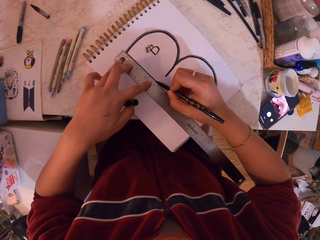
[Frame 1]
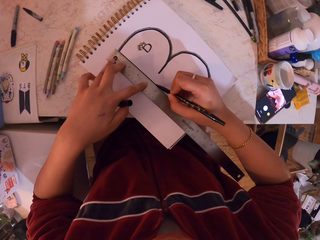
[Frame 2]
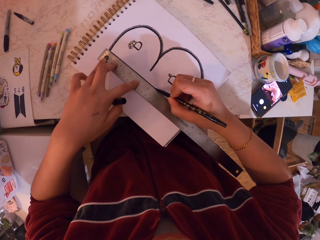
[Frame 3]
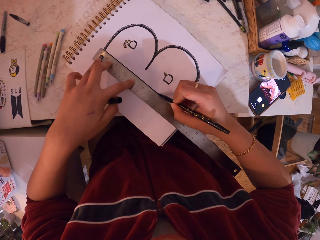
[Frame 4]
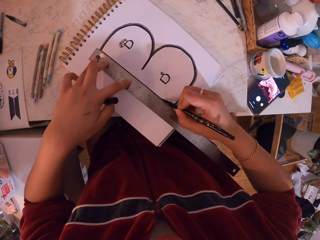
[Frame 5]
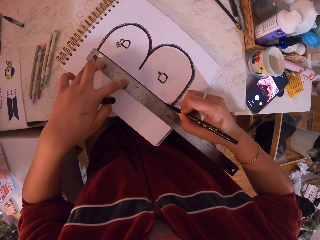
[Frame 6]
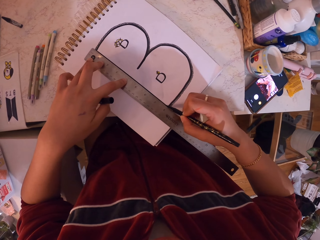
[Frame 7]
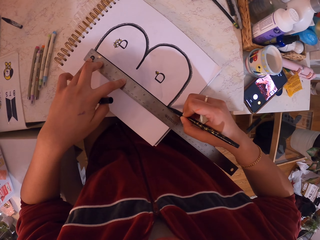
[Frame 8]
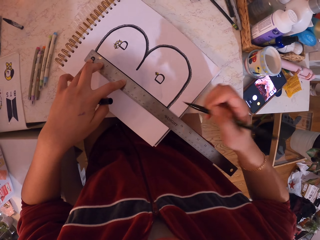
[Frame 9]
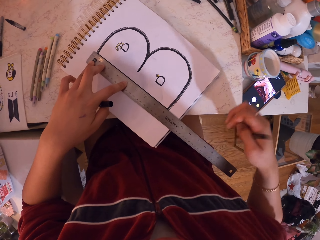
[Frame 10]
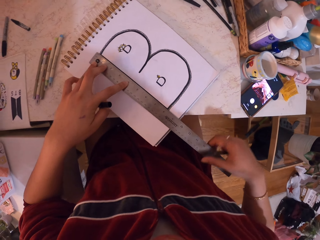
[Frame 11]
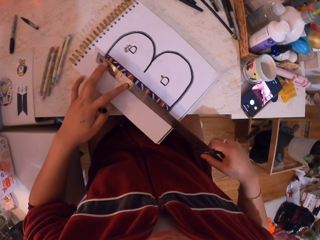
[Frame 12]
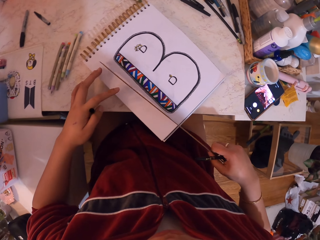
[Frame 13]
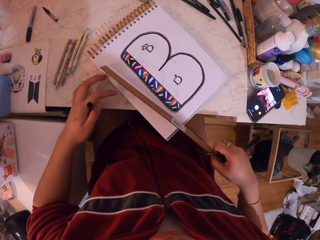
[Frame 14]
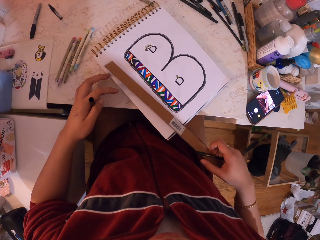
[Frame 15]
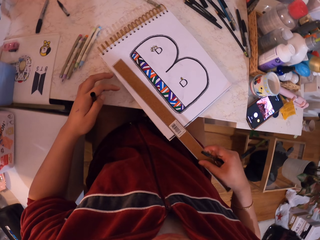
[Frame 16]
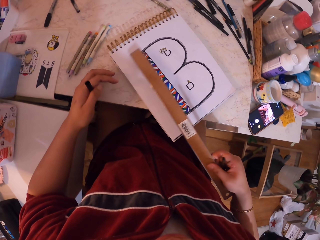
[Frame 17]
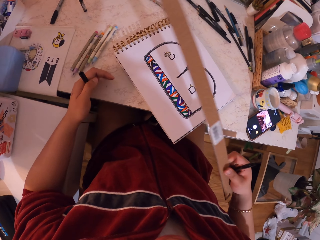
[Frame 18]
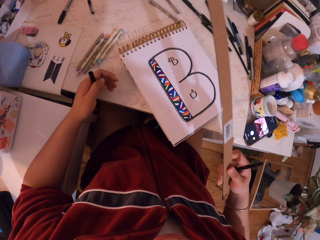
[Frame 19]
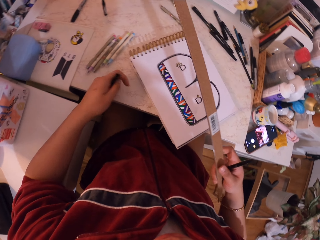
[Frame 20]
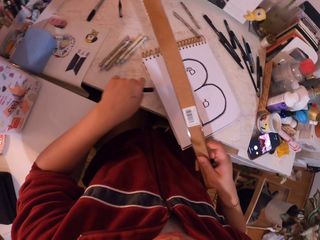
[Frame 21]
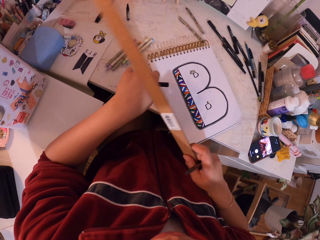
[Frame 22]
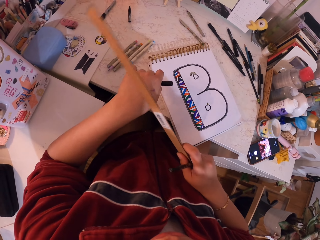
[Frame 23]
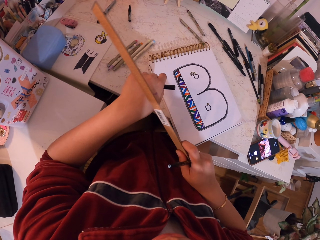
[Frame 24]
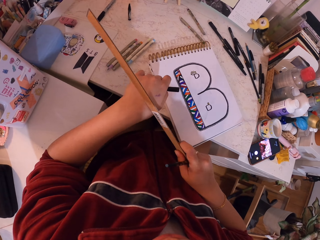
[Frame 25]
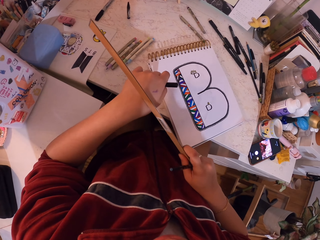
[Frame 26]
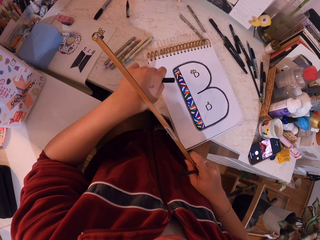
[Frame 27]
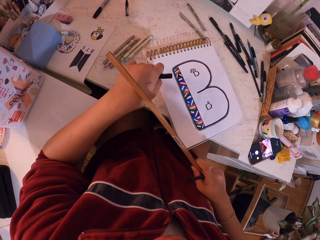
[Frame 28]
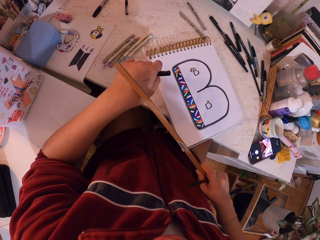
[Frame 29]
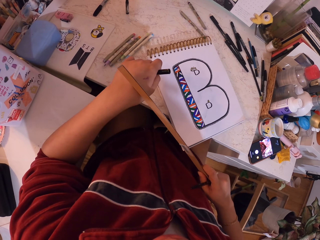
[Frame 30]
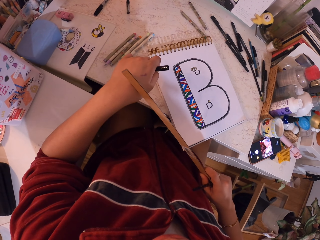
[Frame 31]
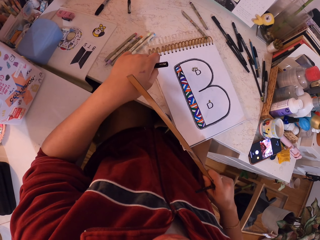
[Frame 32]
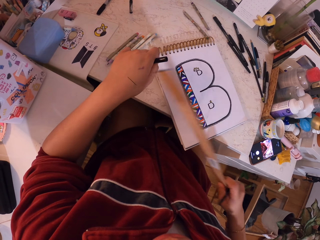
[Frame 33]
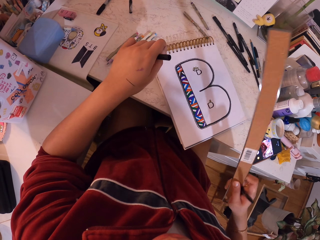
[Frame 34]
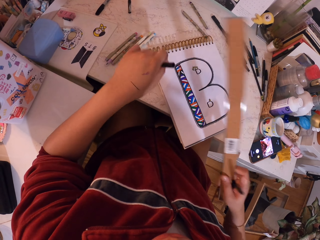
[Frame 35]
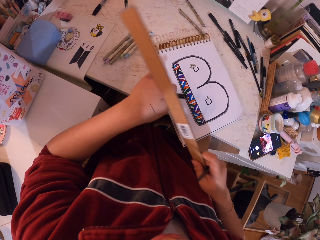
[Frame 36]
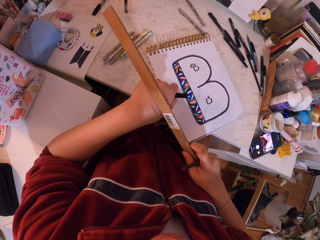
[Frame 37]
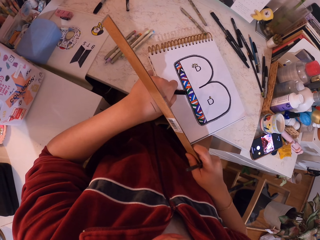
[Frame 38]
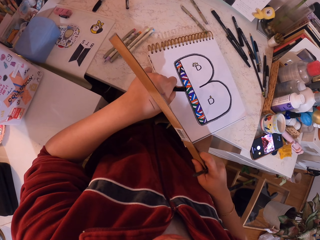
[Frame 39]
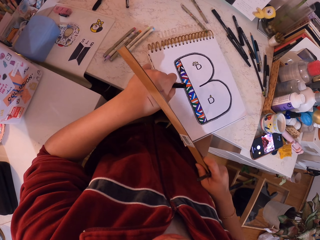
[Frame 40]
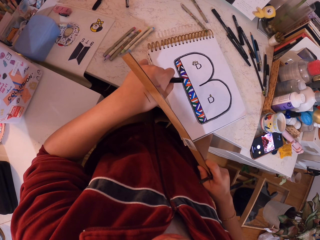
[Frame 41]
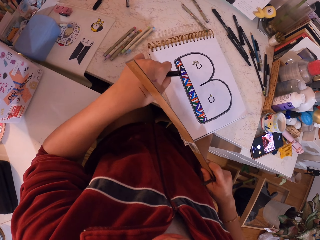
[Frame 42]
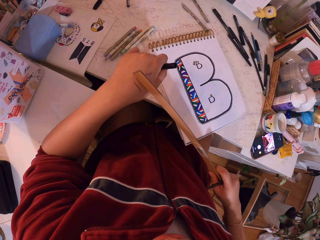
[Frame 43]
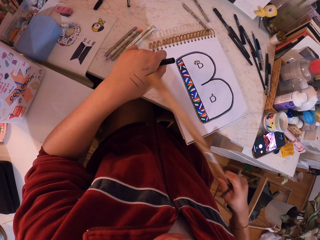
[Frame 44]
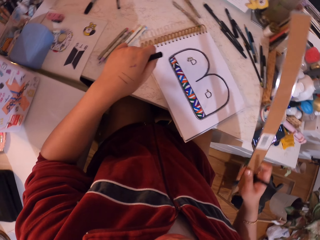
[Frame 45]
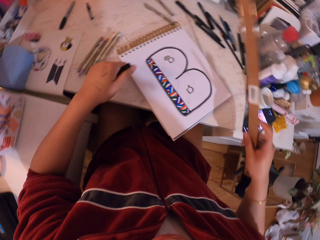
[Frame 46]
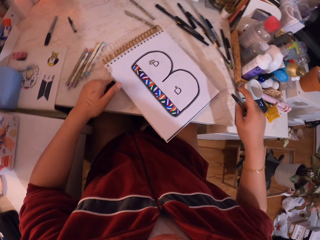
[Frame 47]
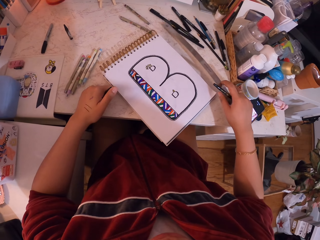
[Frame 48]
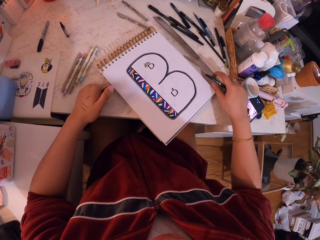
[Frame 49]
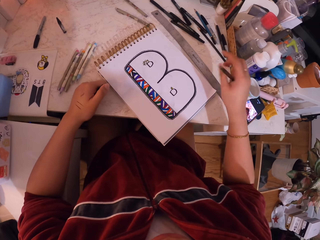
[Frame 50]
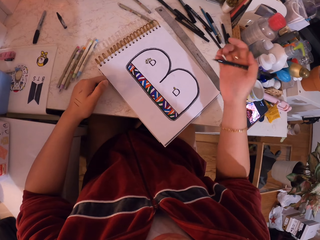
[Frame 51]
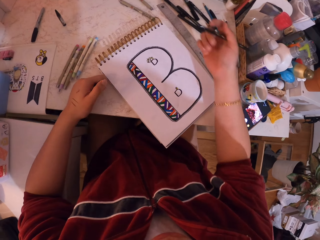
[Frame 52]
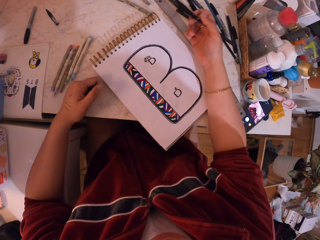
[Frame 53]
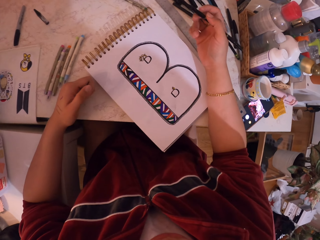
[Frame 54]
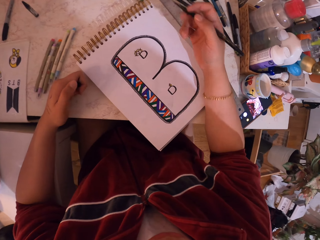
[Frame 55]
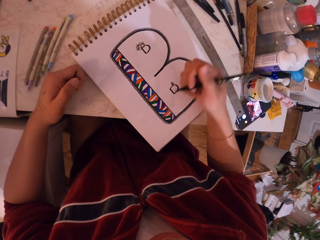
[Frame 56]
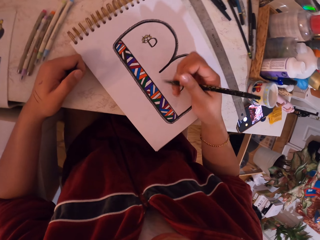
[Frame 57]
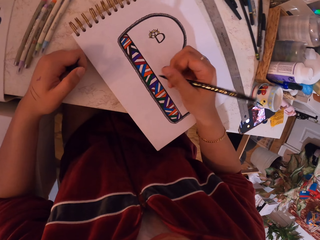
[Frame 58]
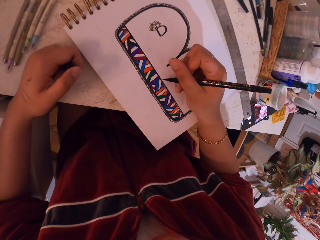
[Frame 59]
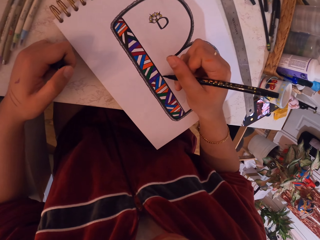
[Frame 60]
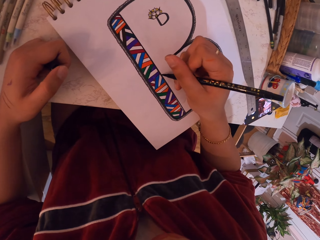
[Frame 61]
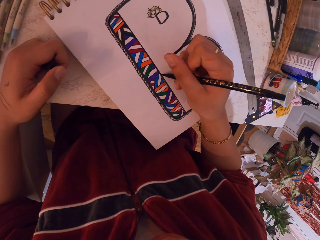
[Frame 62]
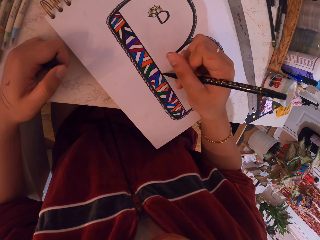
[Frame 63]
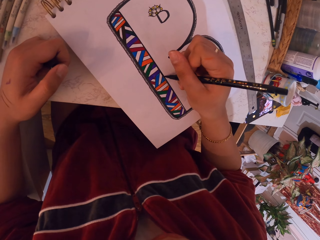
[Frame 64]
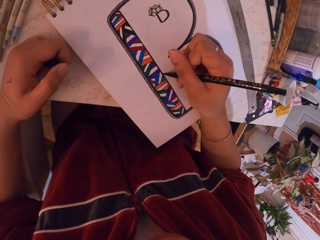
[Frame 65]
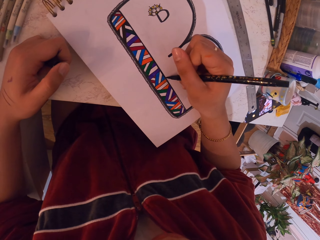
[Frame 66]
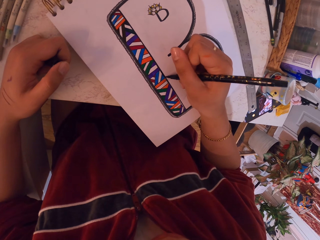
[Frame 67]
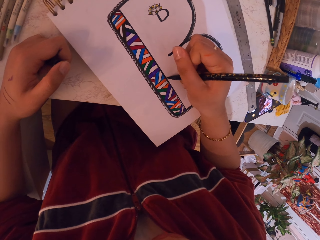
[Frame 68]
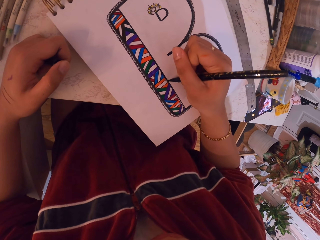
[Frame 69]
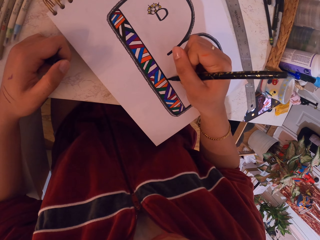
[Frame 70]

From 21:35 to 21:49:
The camera wearer lifts the ruler. They rub the ruler on the hand. They rub it again. They put the ruler on the table. They draw with the pen.

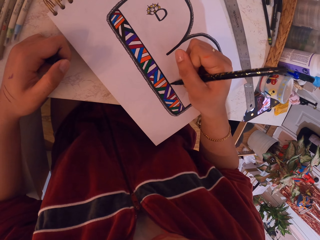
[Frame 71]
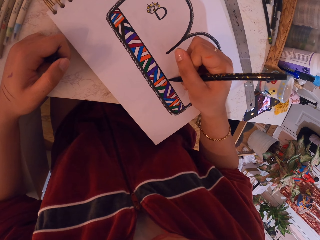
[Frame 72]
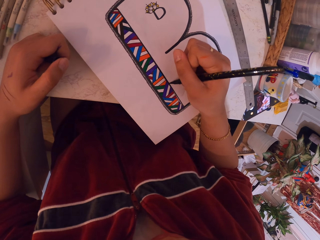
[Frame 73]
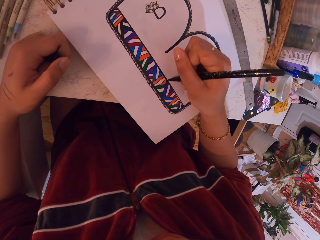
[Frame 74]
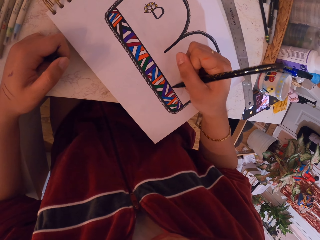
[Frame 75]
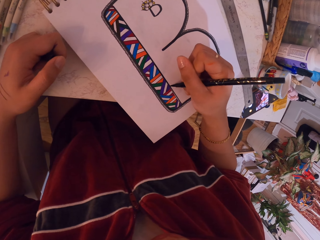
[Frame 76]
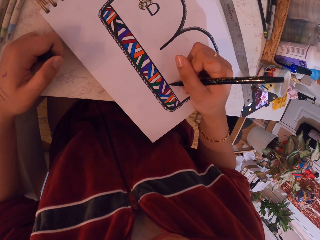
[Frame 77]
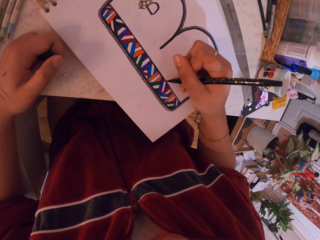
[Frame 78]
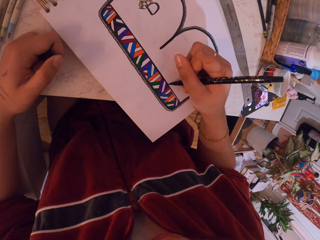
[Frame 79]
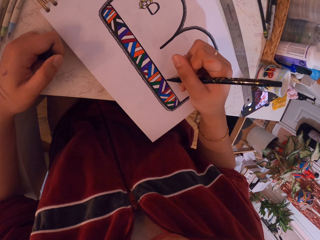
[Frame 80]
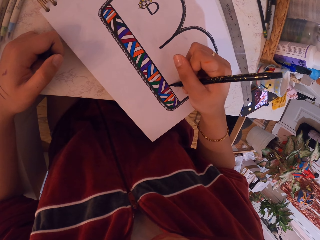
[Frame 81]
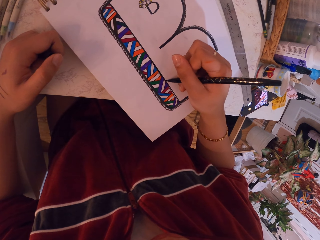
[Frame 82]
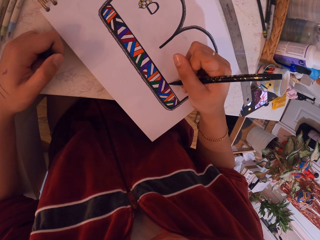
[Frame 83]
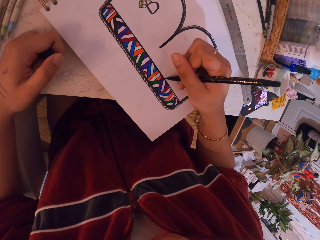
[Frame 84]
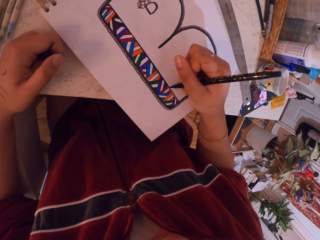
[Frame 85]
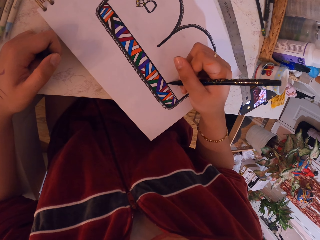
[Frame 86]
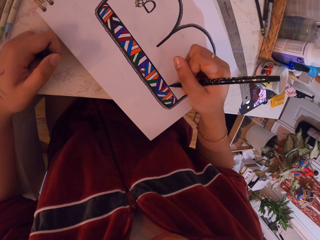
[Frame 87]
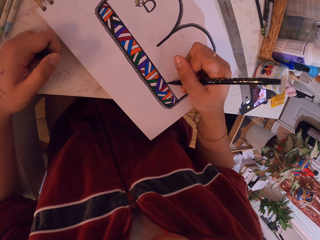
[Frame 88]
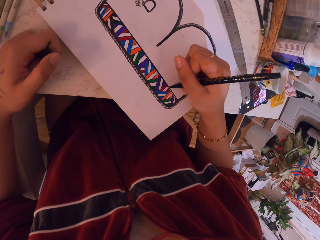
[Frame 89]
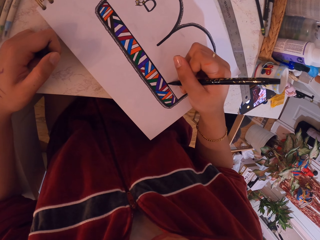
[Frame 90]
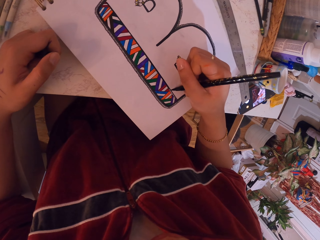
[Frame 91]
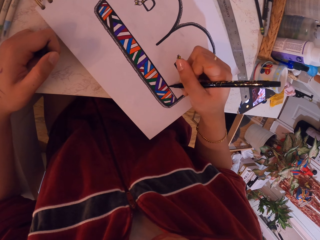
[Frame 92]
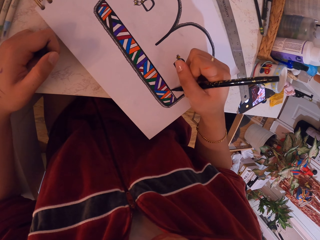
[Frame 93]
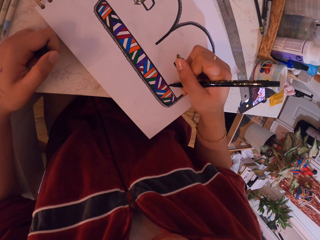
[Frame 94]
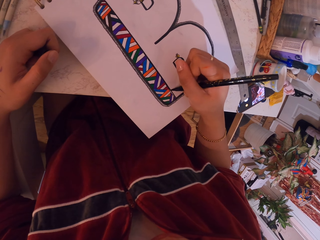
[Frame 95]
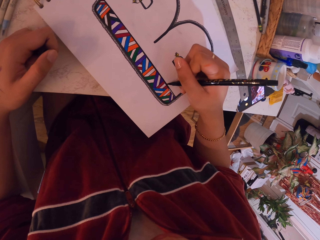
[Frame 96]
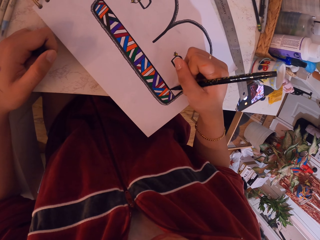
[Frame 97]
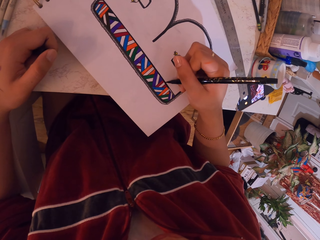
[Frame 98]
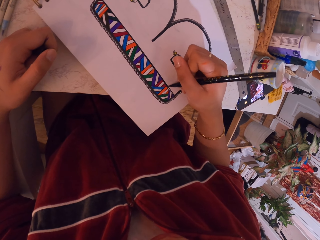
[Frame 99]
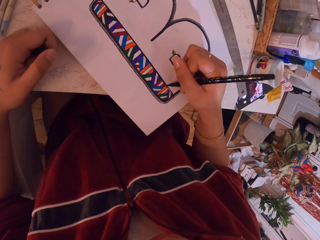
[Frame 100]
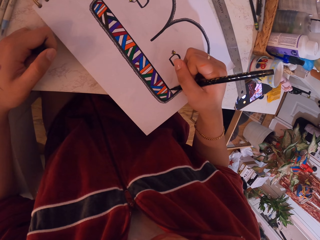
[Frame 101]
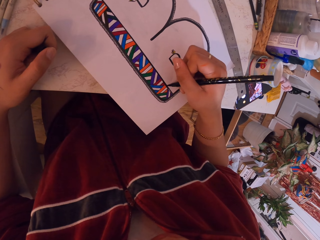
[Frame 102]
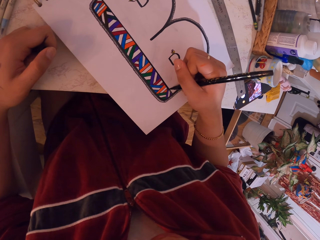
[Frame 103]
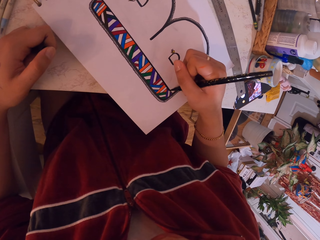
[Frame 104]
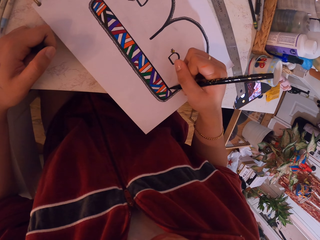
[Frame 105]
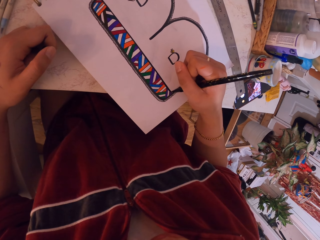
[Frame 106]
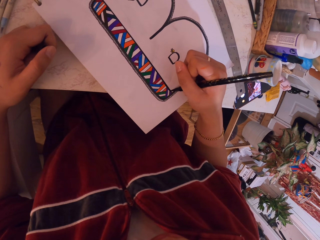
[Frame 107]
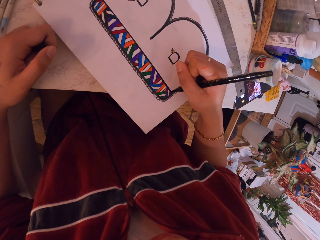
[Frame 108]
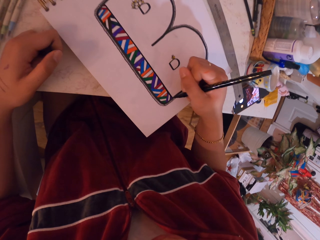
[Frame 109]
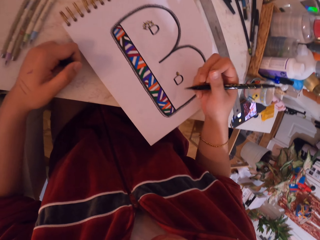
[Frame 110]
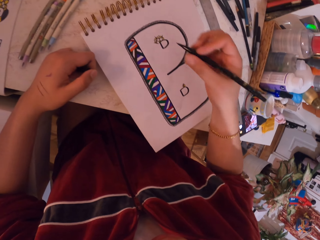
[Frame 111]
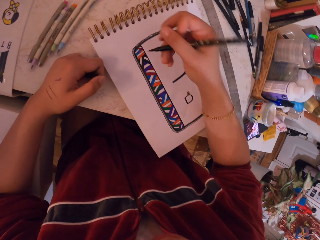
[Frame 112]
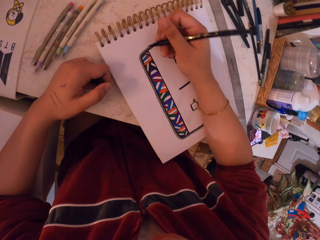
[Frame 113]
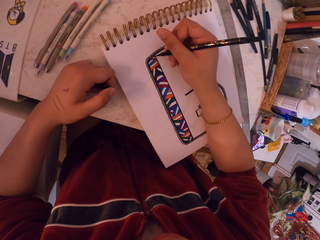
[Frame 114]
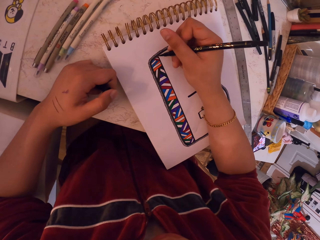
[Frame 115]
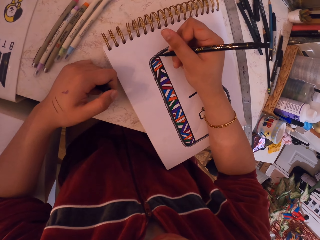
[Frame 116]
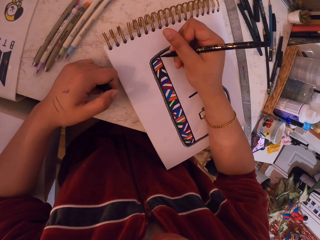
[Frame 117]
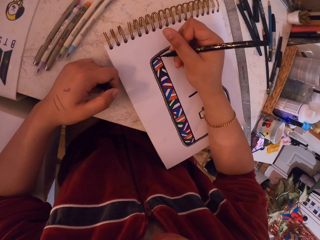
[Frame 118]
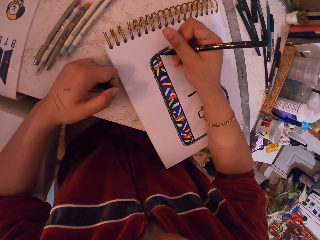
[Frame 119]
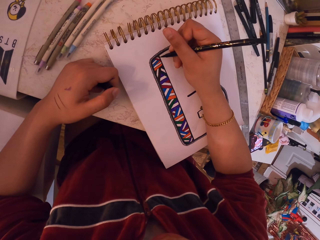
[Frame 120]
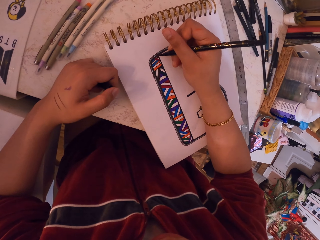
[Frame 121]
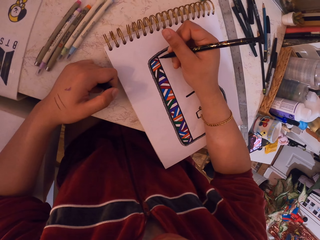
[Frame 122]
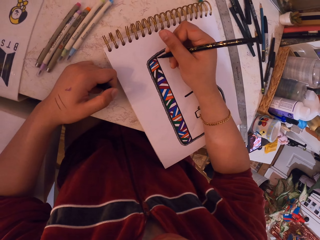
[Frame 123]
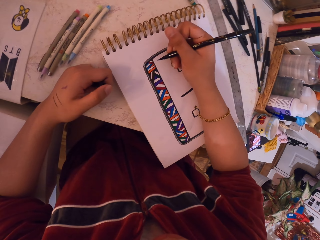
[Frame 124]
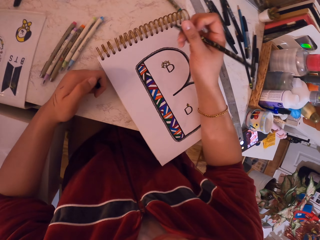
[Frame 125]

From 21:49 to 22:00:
The camera wearer is painting the black line. They move the hand. They draw with the pen.
